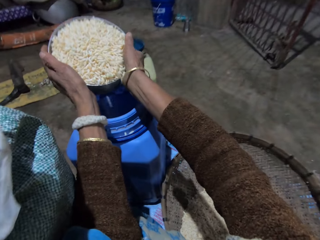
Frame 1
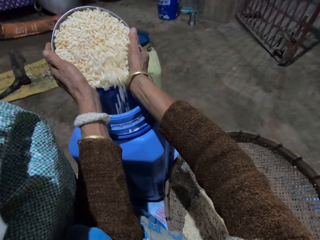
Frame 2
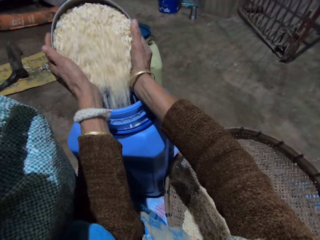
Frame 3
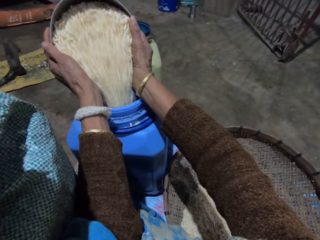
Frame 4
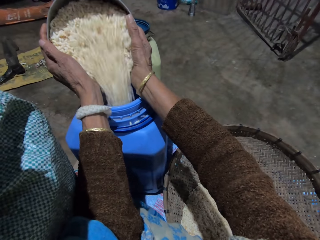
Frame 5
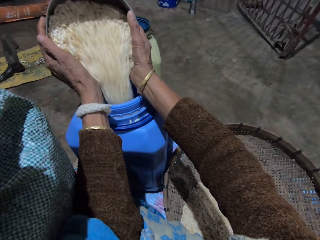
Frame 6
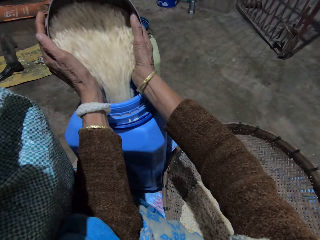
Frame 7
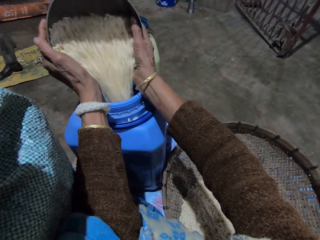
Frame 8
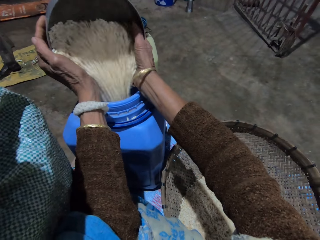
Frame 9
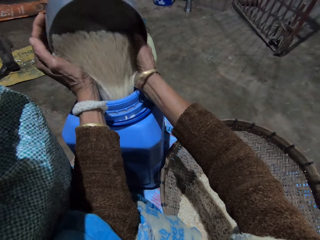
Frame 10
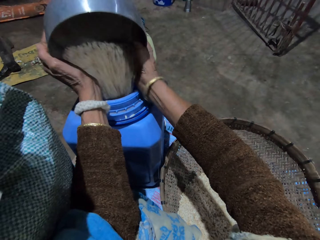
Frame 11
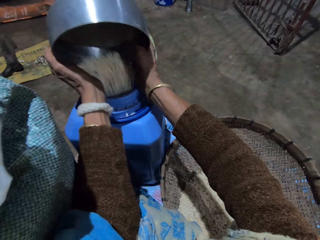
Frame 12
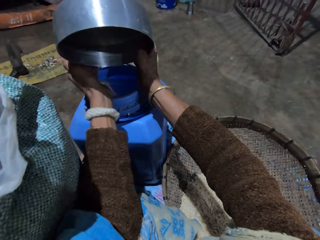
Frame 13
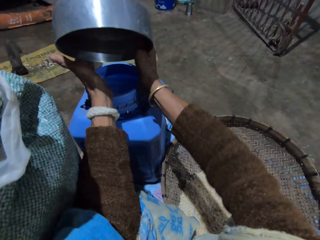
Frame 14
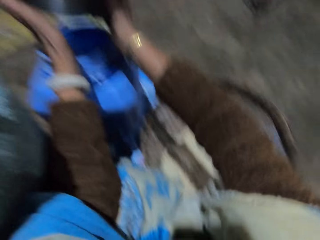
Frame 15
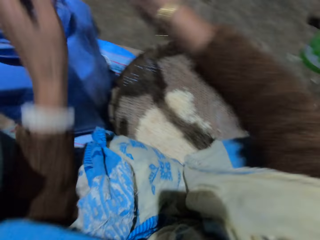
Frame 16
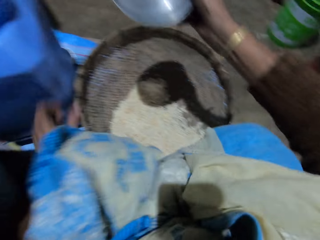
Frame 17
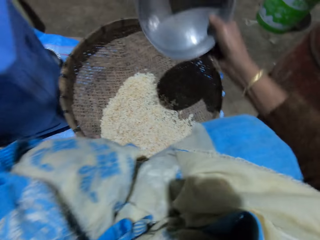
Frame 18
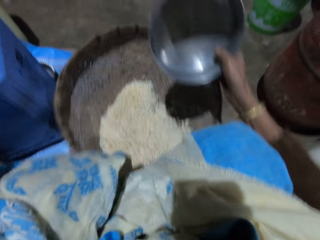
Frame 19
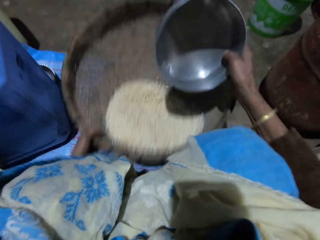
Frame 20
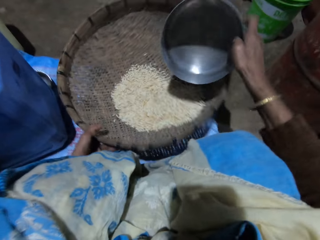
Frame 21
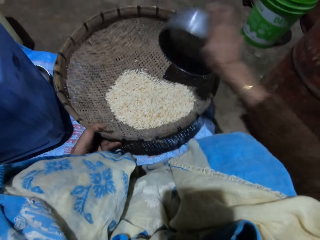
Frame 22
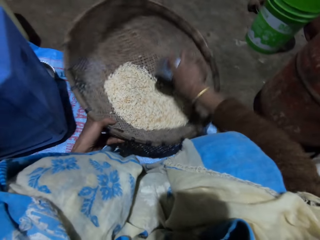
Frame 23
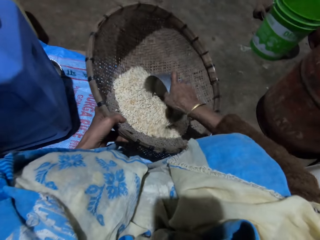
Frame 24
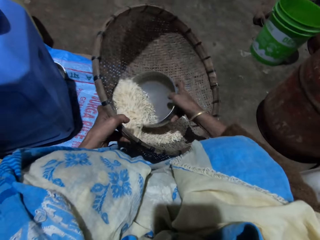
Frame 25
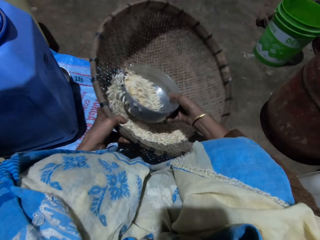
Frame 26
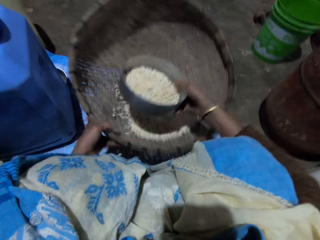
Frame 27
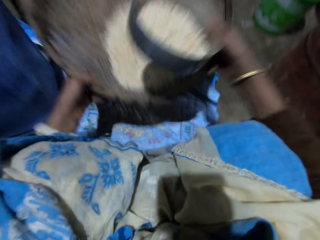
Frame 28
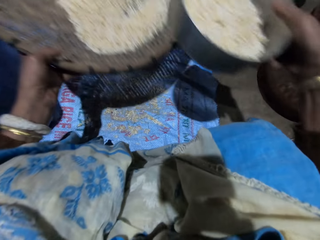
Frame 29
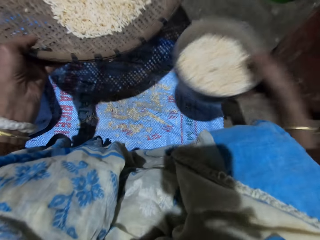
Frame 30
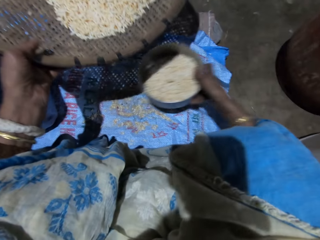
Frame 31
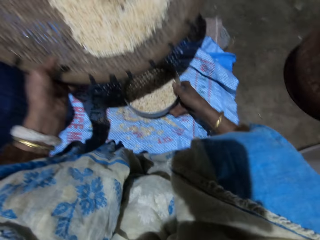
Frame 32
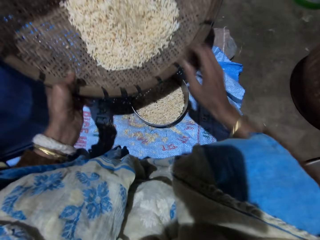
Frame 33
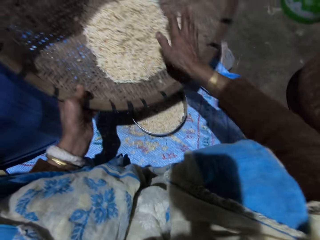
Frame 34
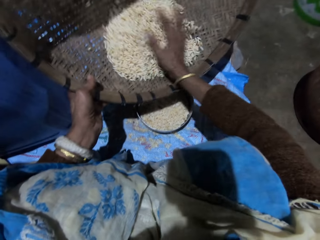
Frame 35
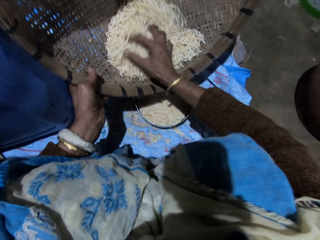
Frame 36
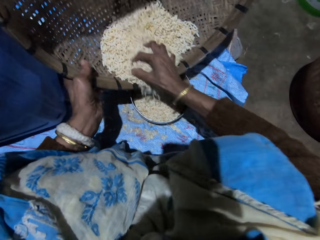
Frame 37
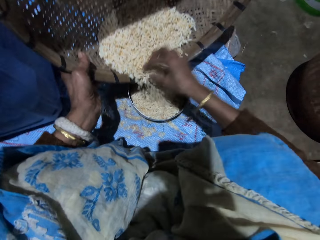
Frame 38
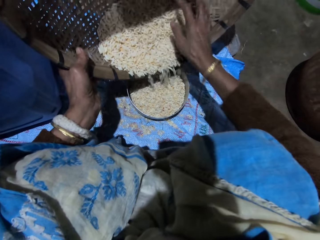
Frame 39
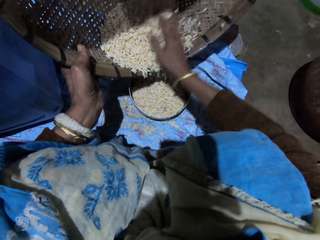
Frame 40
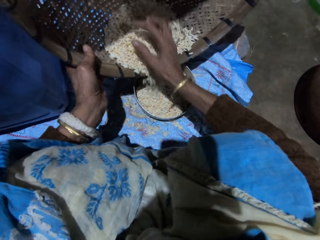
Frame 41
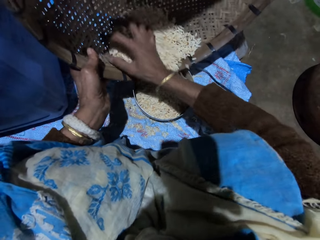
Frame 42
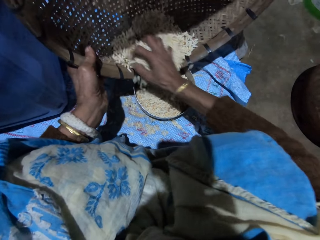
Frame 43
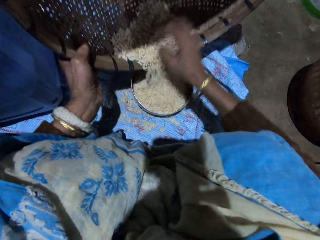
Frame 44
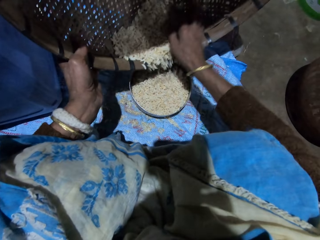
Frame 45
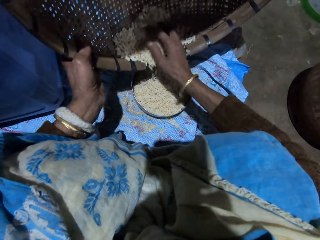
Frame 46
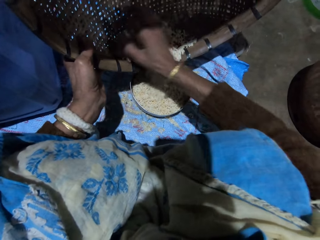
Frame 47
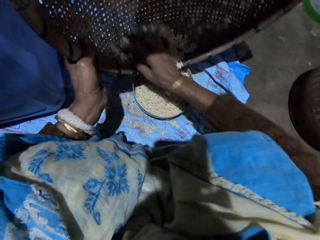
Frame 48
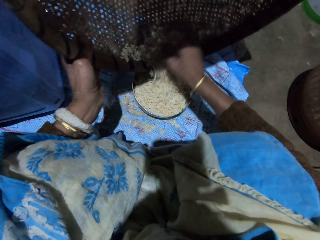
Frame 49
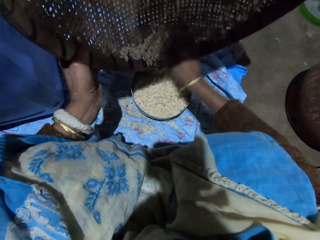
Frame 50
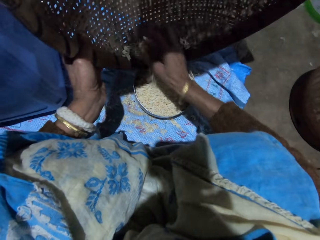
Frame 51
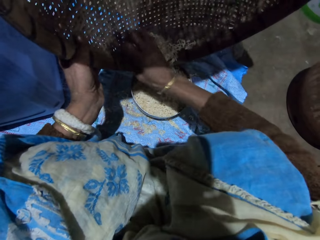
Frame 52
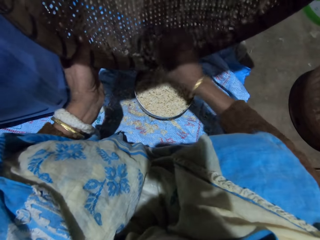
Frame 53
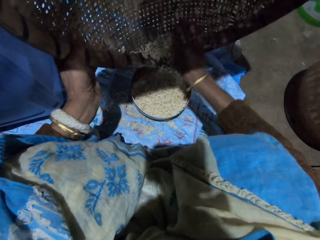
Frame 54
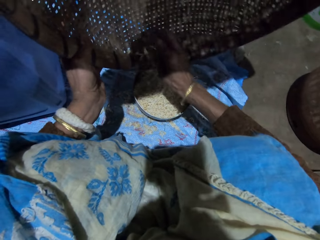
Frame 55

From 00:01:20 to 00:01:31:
The camera wearer pours the grains in the stainless bowl into the plastic container with both hands. She holds the basket with her left hand and tilts the basket. She scoops grains in the basket with the stainless bowl in her right hand. She lifts the basket with her left hand. She drops the stainless bowl in her right hand on the floor. She pours the grains in the basket into the stainless bowl on the floor with her right hand.

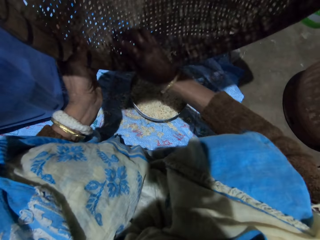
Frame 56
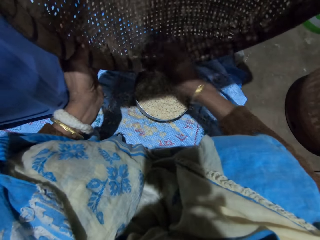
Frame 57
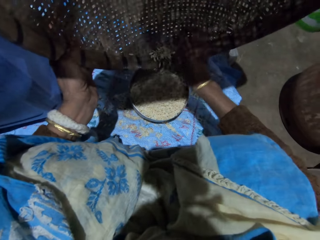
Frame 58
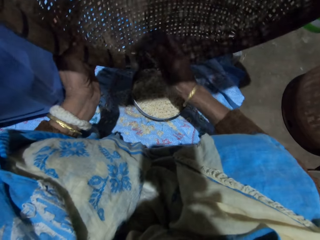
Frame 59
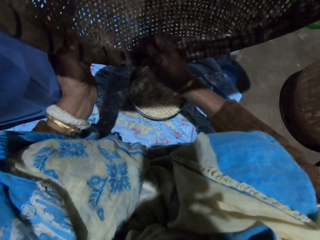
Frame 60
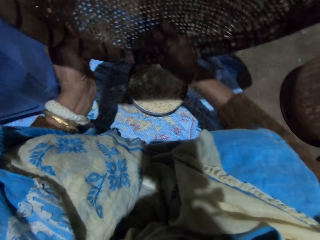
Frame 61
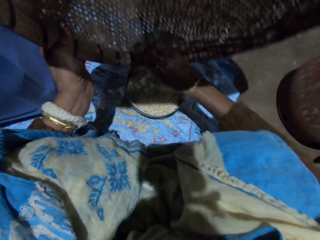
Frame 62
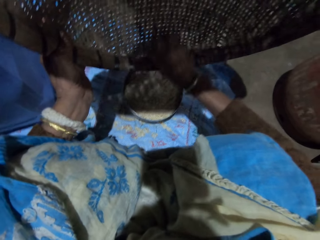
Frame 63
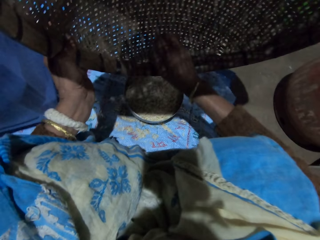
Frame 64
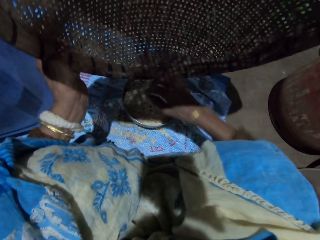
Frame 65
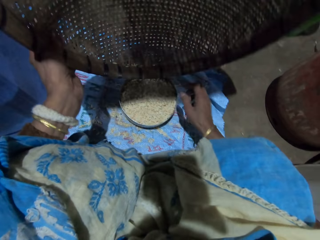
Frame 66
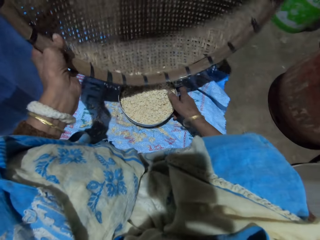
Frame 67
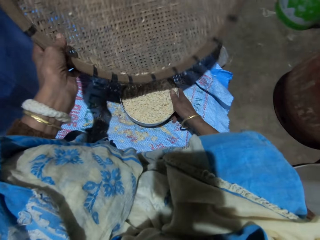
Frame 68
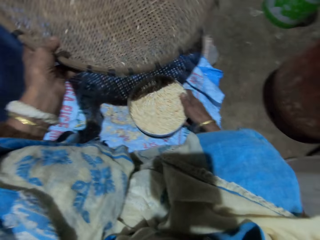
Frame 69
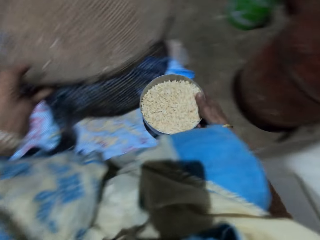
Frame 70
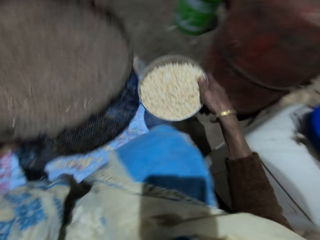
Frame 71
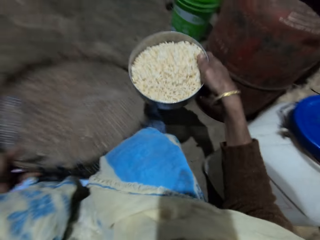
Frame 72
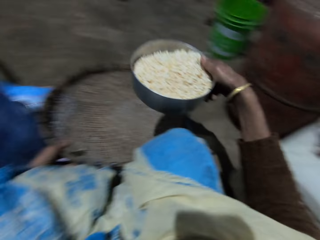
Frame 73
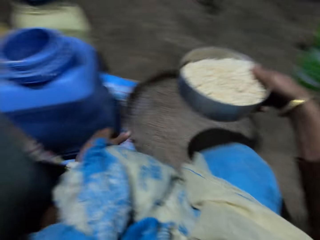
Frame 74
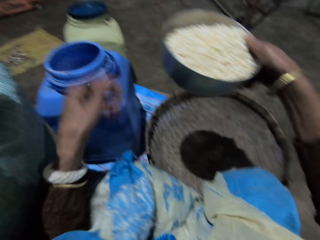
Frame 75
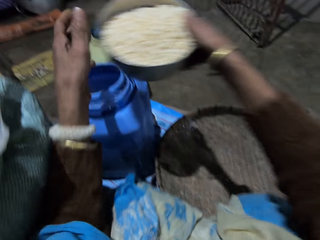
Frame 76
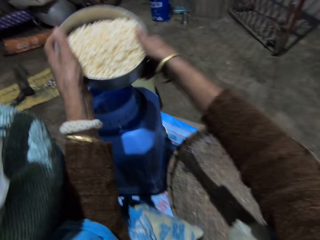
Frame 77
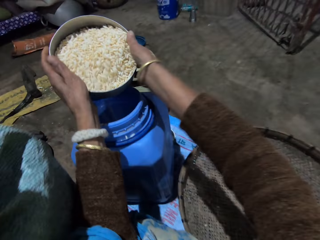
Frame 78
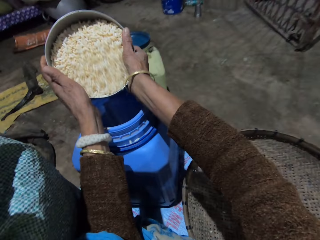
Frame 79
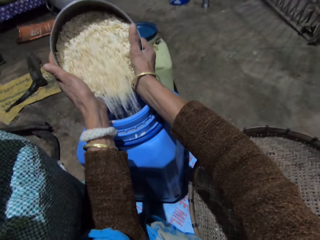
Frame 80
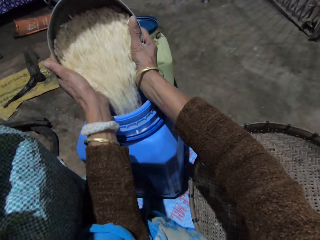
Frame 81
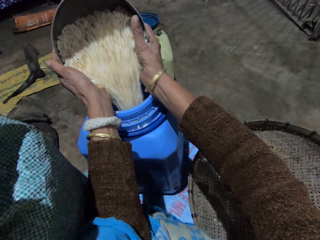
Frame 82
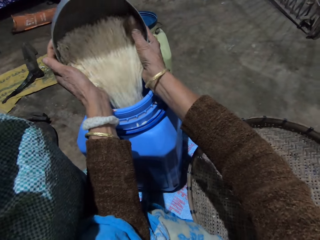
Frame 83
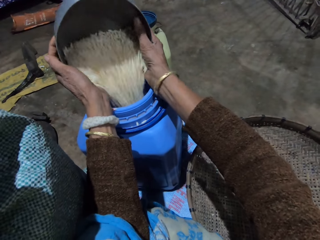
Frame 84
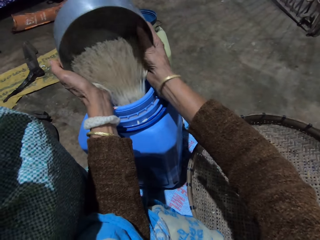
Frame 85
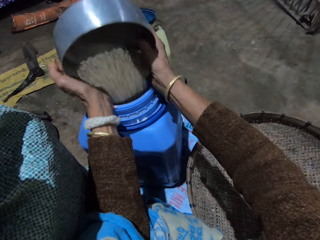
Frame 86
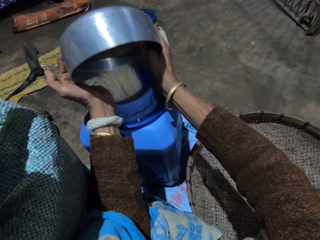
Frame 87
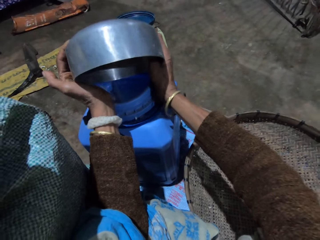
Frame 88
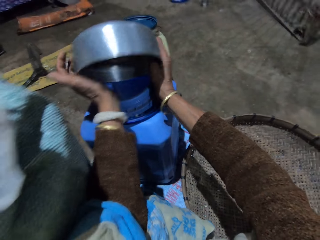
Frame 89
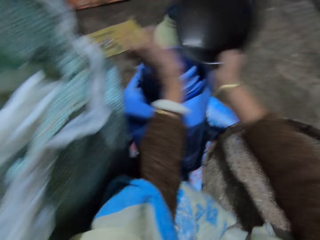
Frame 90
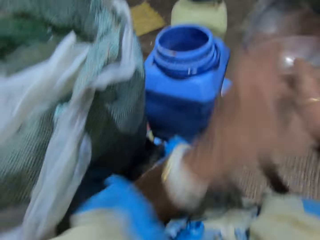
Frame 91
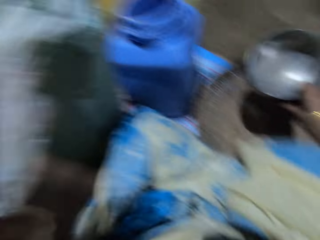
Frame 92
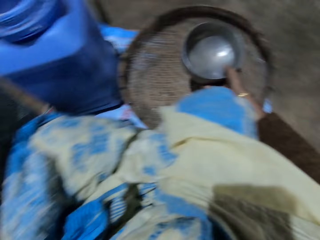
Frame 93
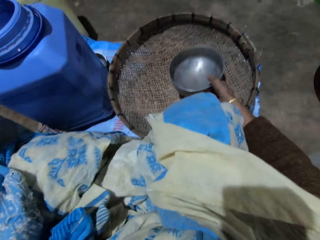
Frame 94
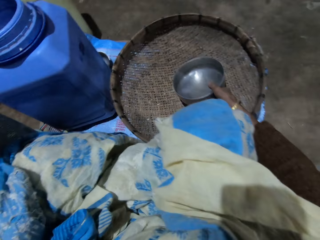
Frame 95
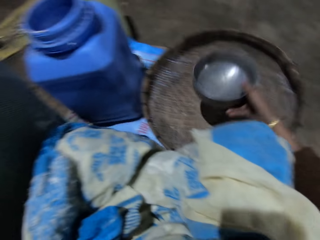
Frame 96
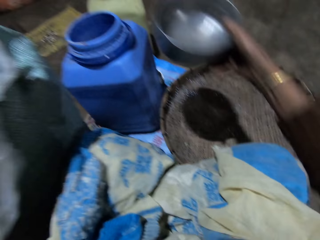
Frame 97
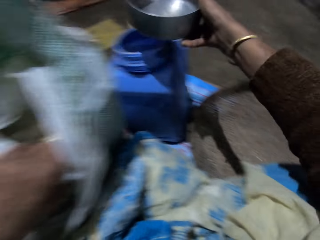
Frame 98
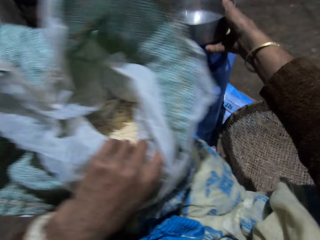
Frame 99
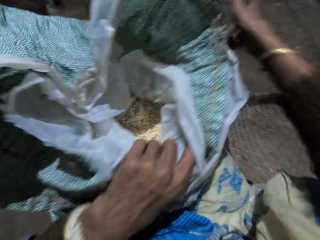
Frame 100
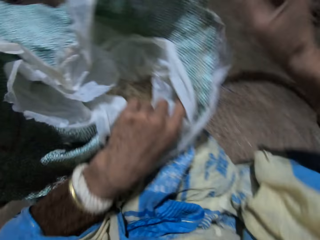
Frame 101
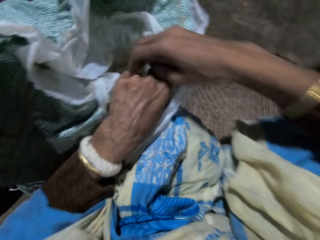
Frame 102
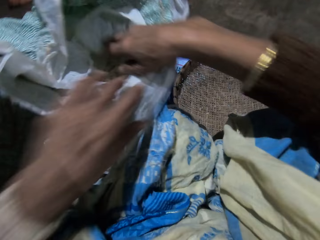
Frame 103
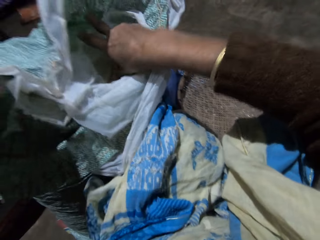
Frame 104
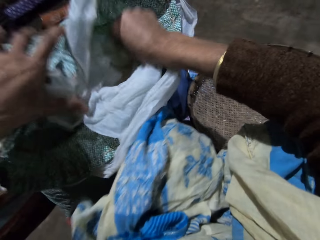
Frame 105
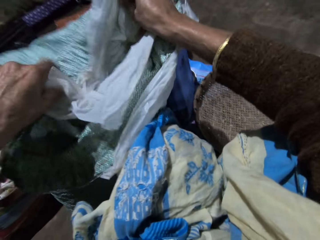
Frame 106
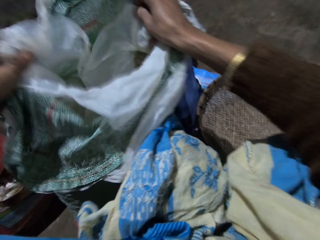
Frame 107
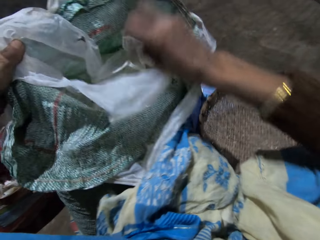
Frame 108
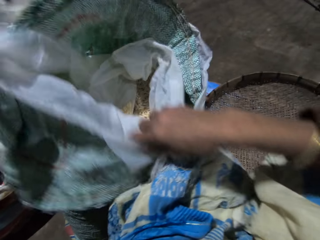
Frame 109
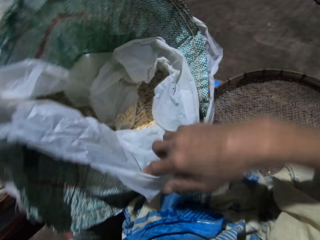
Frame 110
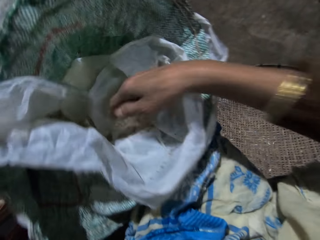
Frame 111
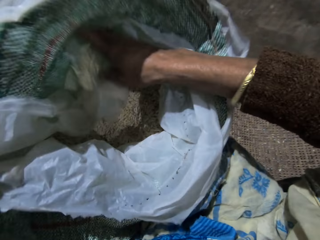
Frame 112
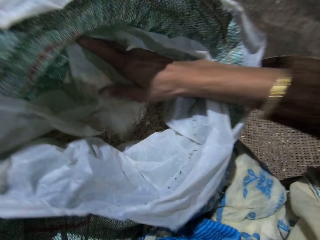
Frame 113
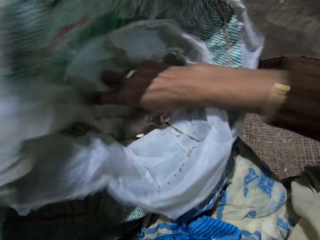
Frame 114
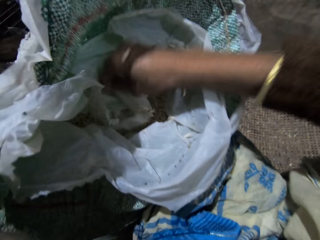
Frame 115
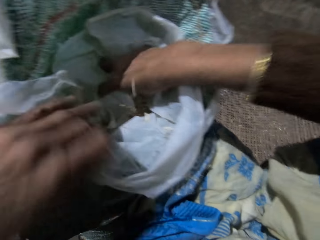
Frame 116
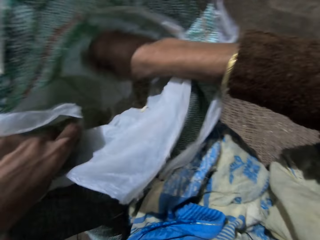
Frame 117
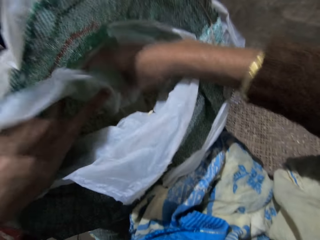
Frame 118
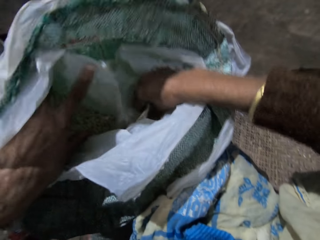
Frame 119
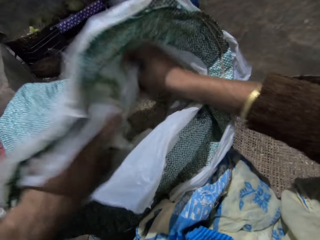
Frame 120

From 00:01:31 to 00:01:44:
The camera wearer carries the stainless bowl or metal pot of grains on the floor with her right hand. She puts down the basket. She holds the metal pot with both hands. She pours the grains in the stainless bowl into the plastic container with her hands. She adjusts the sack. She drops the stainless bowl in her right hand on the plastic container. She adjusts the sack and opens up the sack with both hands.
